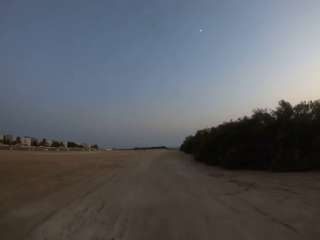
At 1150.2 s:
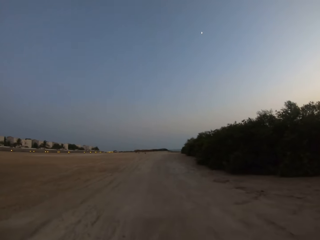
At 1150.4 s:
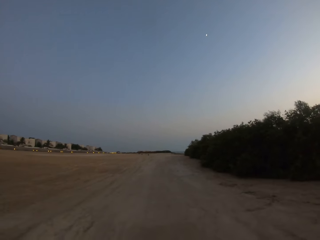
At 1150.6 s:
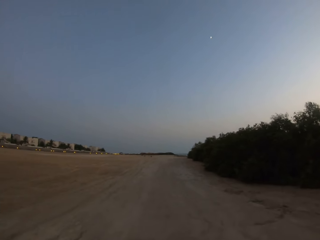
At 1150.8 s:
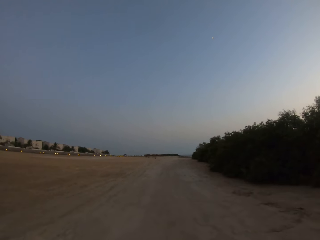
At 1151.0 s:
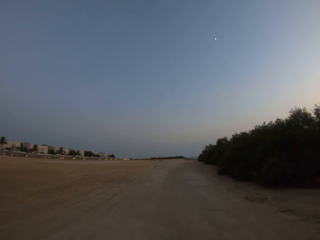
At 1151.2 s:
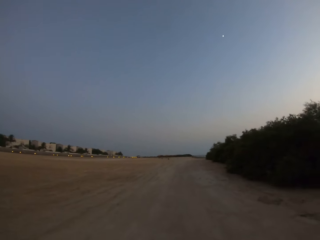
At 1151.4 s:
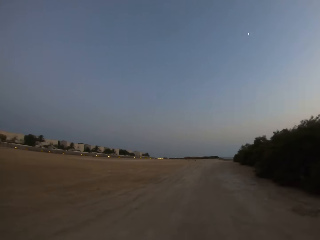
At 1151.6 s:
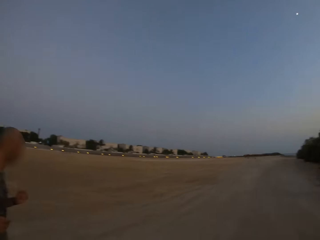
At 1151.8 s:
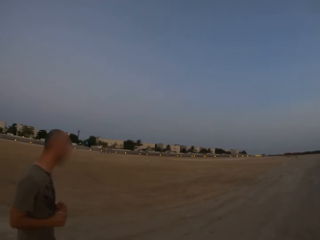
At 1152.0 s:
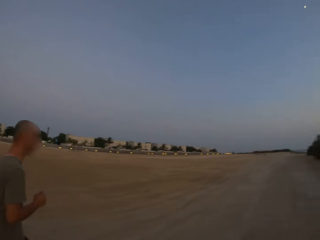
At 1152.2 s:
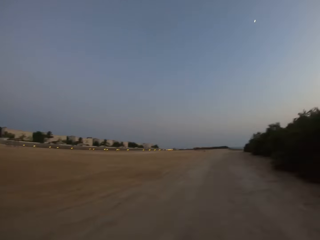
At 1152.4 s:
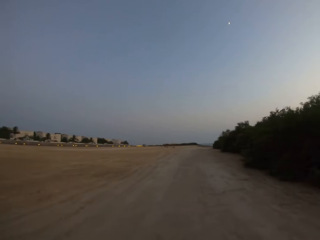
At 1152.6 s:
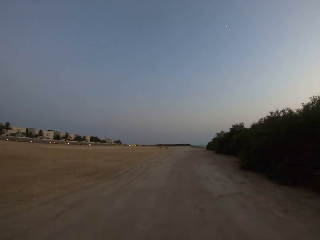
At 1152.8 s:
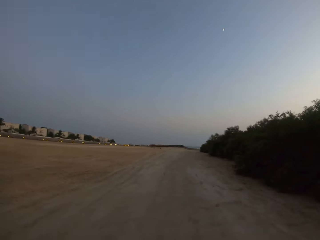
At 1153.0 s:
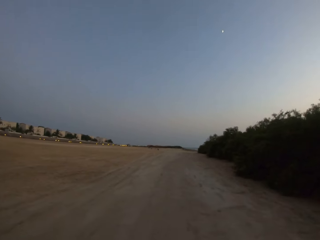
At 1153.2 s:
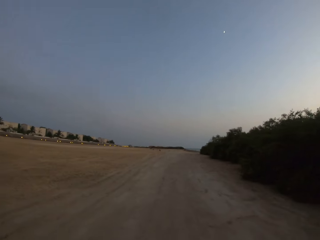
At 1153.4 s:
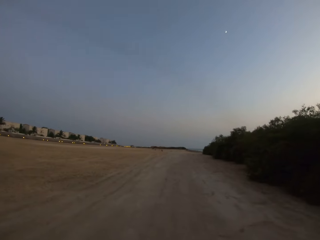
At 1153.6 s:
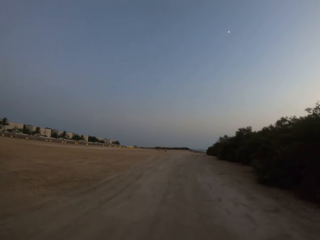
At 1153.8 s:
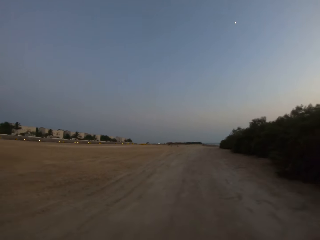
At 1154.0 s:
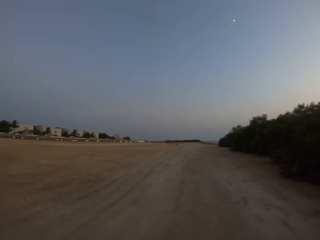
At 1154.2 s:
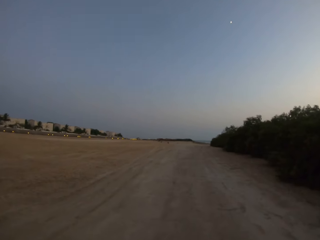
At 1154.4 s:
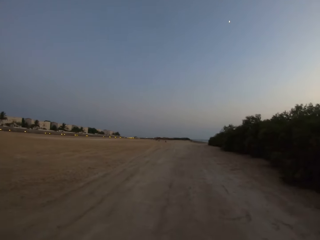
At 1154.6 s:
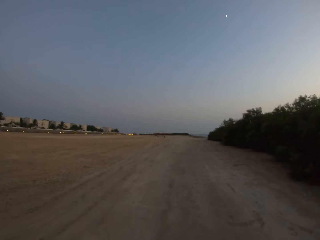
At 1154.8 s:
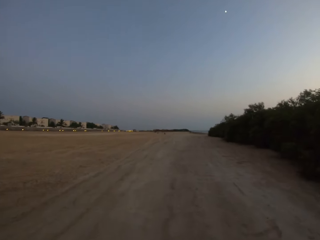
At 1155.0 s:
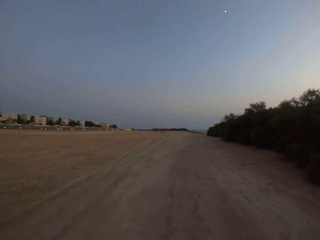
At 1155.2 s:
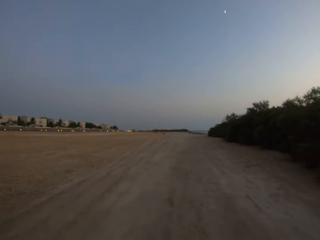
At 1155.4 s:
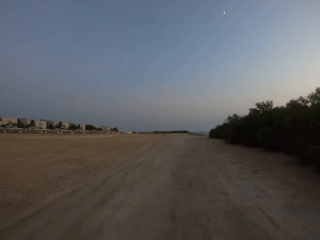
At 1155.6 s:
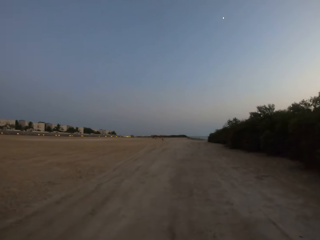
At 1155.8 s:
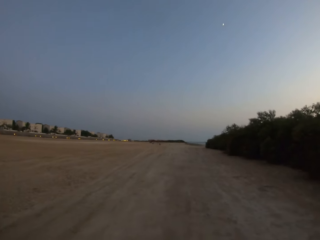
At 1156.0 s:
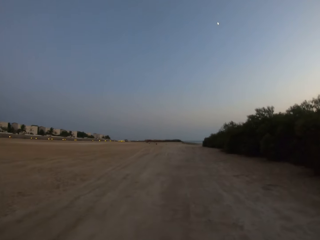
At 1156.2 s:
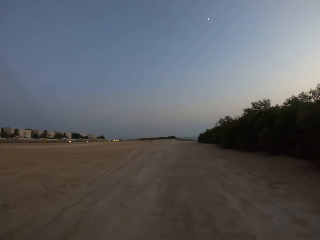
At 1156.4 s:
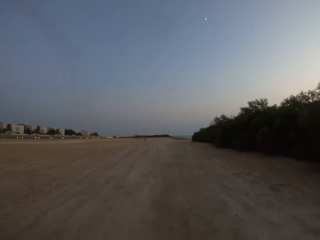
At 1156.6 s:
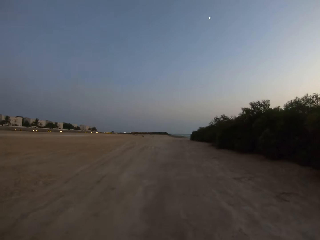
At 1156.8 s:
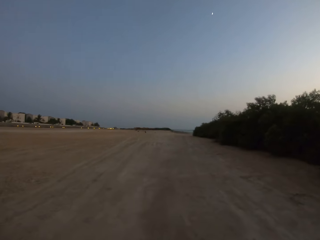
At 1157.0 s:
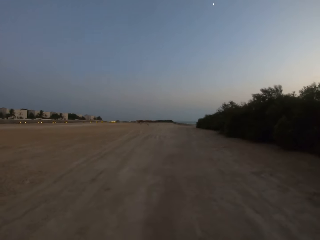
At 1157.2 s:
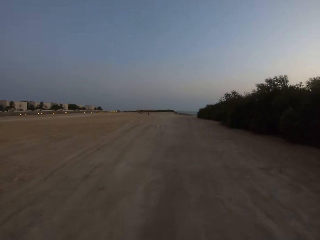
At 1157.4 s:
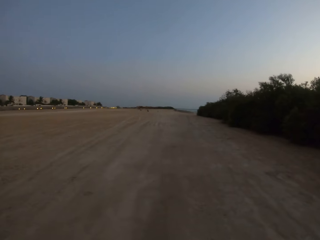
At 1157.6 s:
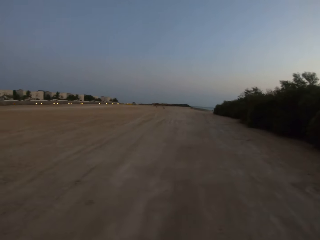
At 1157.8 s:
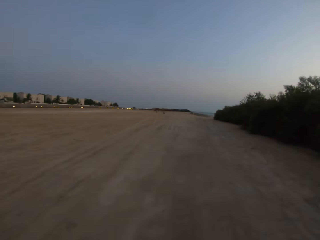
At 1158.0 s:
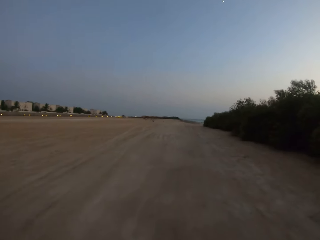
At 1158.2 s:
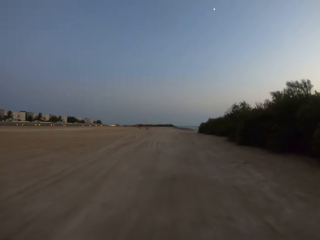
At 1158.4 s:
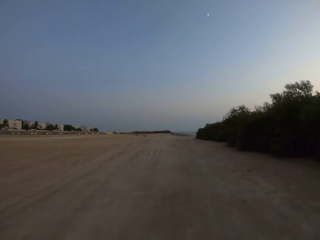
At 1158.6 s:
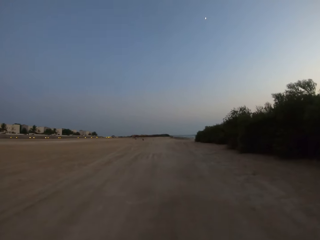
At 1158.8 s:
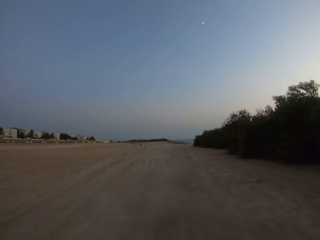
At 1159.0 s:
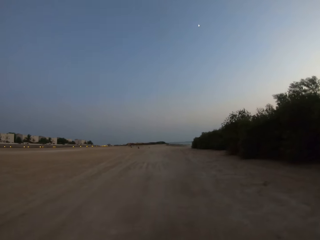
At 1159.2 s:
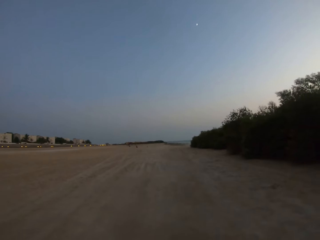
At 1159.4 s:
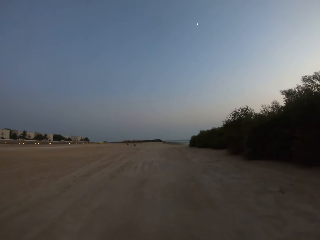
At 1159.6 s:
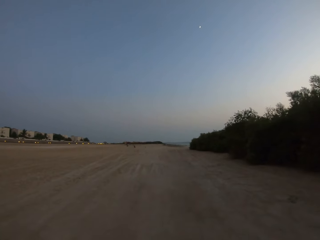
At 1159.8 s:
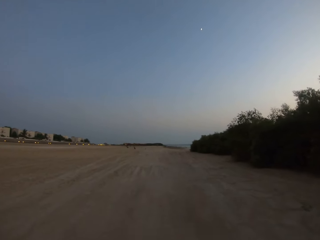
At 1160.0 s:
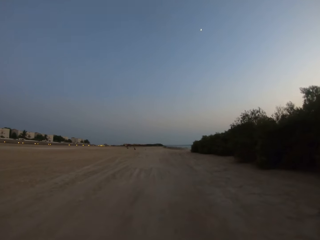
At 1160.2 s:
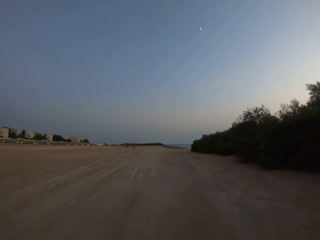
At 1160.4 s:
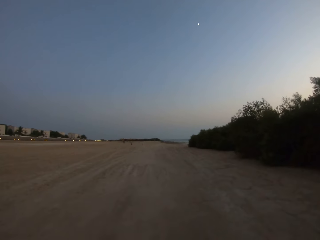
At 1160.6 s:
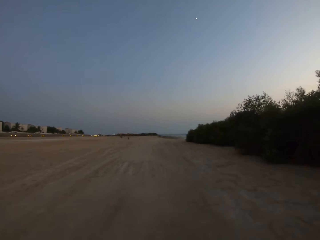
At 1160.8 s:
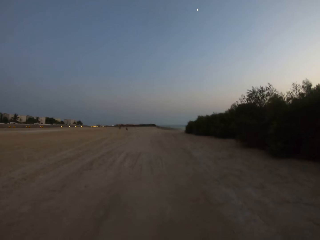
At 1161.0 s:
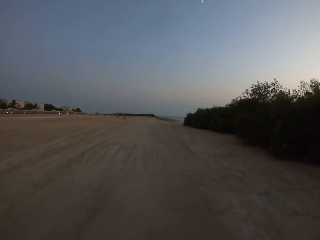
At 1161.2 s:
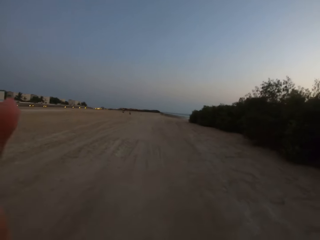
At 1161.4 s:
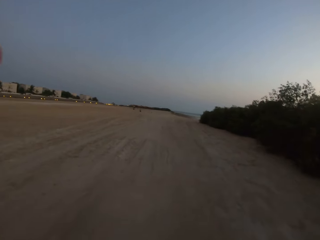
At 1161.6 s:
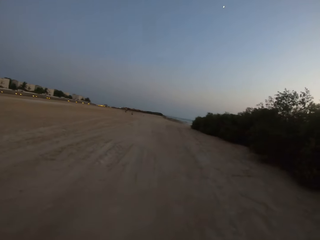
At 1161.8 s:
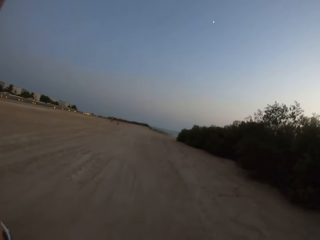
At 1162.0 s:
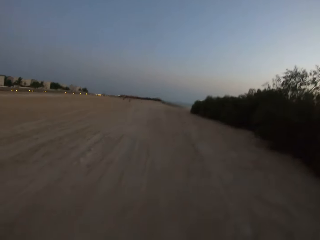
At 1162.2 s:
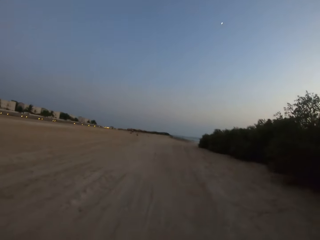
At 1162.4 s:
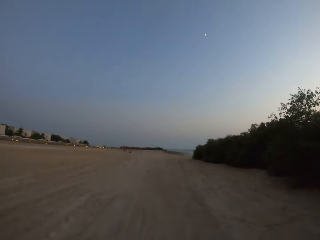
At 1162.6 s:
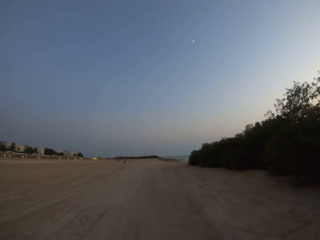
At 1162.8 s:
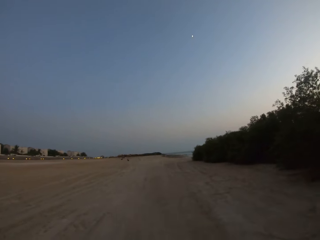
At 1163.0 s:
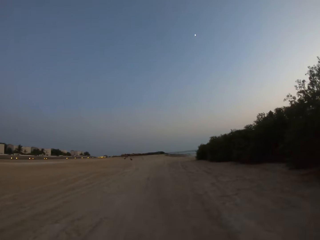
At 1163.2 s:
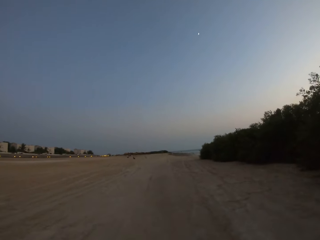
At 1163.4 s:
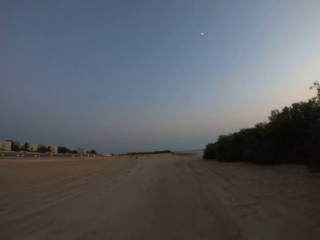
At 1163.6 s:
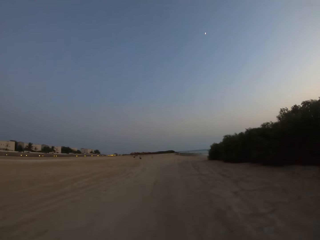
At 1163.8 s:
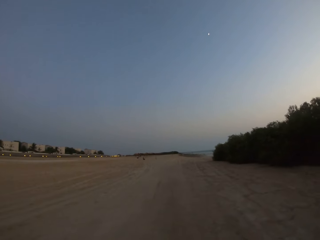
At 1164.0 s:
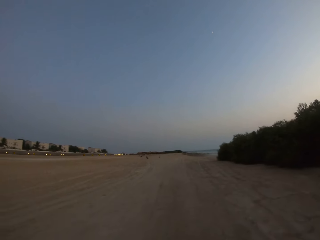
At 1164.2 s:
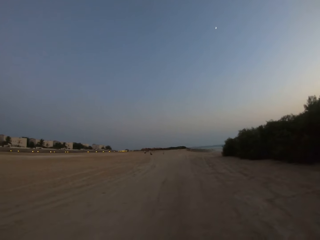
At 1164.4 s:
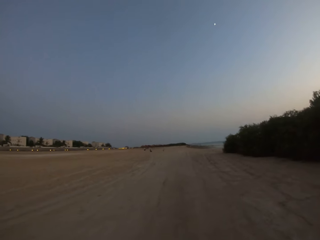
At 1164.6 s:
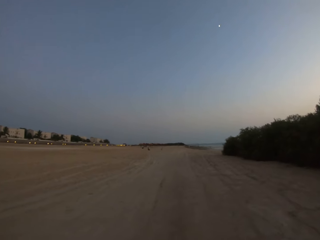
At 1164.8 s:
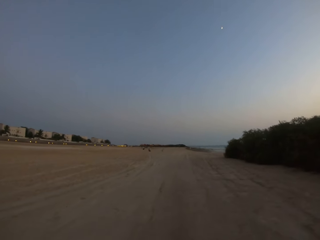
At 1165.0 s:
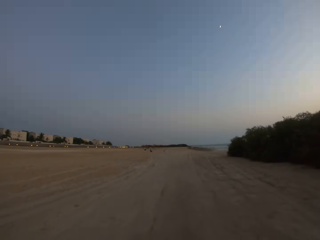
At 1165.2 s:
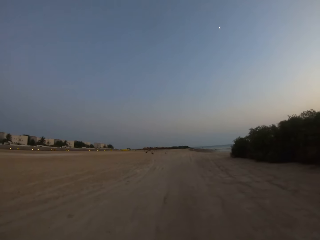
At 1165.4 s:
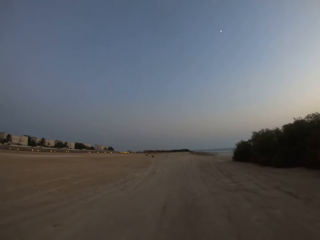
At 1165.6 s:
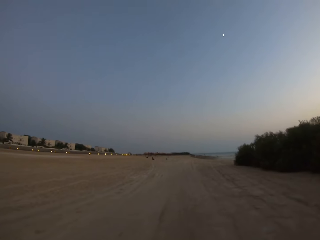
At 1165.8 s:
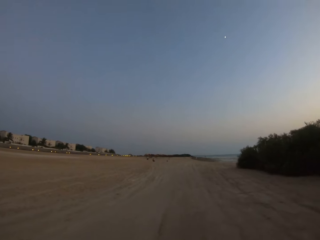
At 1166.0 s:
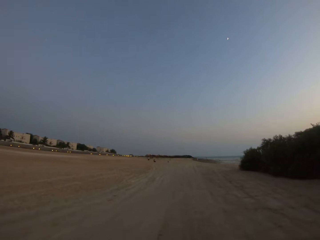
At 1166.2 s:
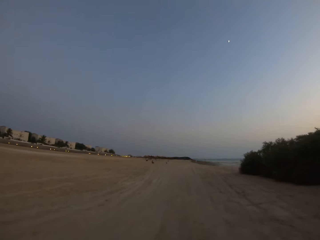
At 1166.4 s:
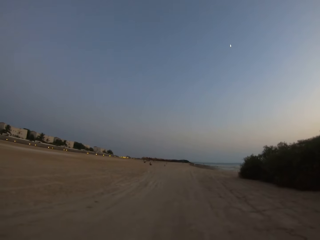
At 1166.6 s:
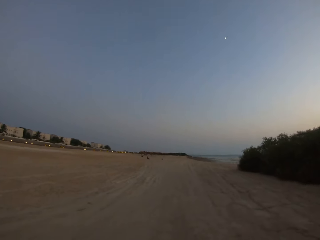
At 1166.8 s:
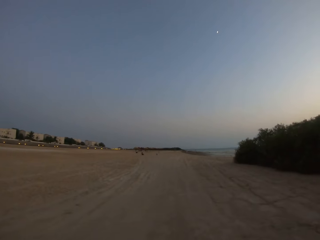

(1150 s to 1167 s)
A man jogs. The camera wearer looks at the man. They run on the marram road and move the hand.

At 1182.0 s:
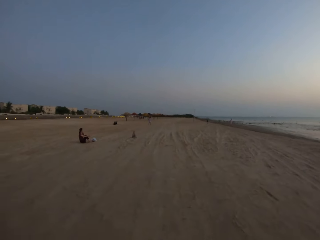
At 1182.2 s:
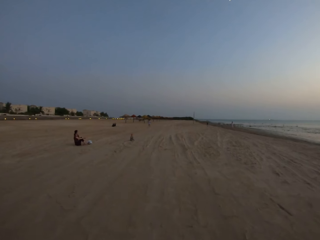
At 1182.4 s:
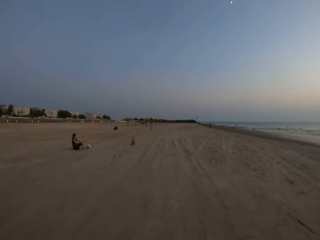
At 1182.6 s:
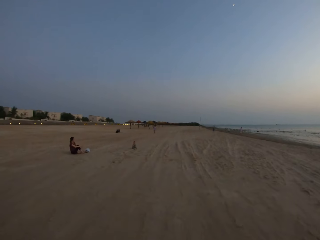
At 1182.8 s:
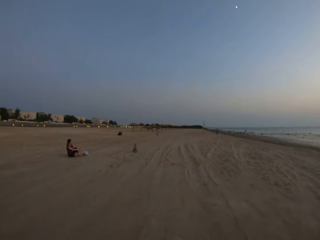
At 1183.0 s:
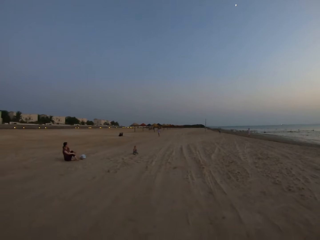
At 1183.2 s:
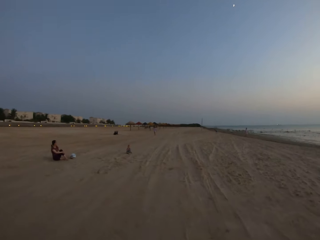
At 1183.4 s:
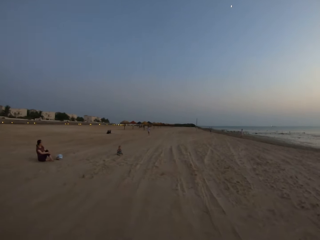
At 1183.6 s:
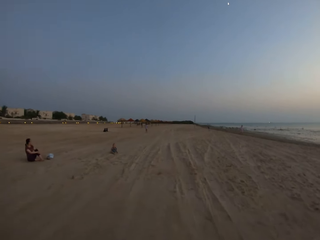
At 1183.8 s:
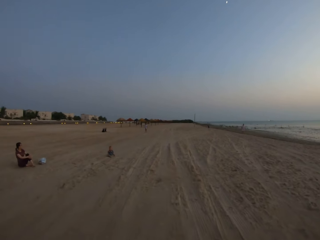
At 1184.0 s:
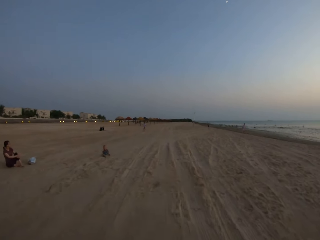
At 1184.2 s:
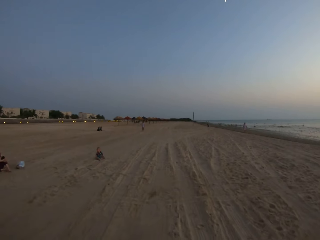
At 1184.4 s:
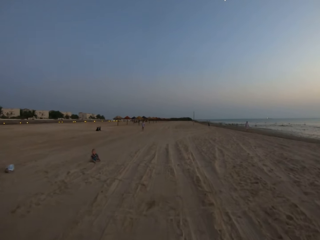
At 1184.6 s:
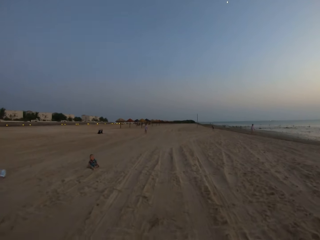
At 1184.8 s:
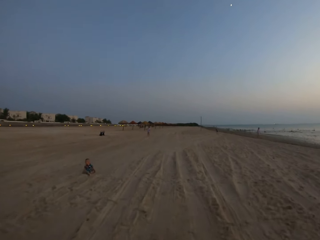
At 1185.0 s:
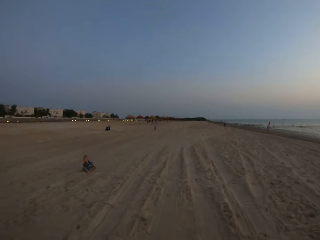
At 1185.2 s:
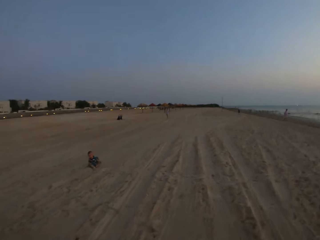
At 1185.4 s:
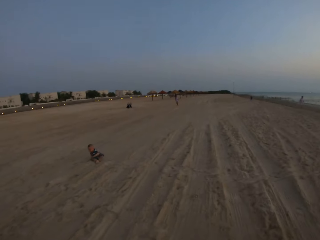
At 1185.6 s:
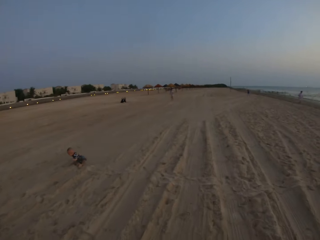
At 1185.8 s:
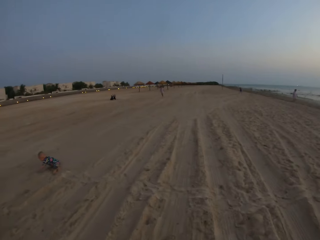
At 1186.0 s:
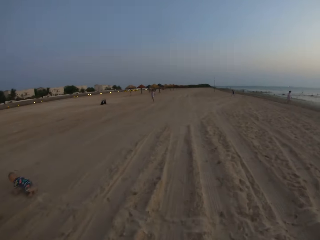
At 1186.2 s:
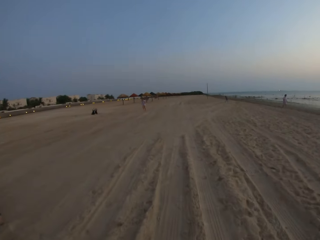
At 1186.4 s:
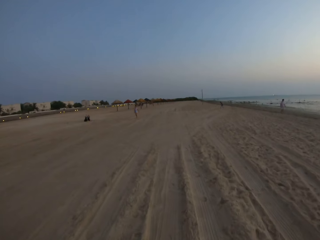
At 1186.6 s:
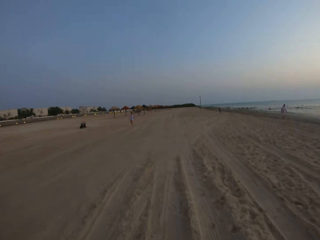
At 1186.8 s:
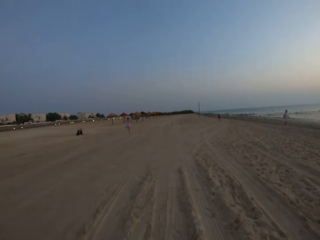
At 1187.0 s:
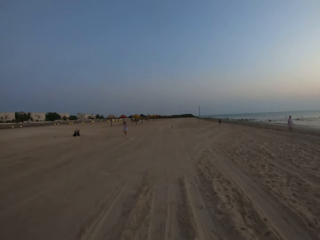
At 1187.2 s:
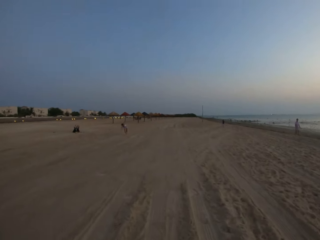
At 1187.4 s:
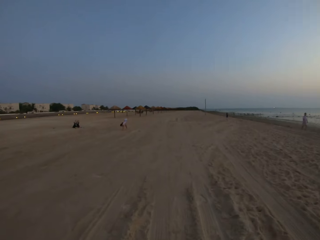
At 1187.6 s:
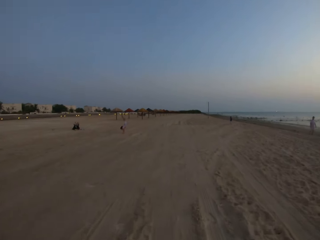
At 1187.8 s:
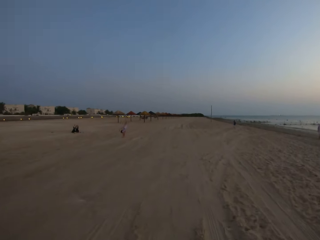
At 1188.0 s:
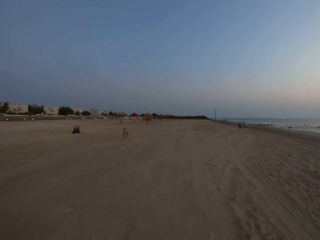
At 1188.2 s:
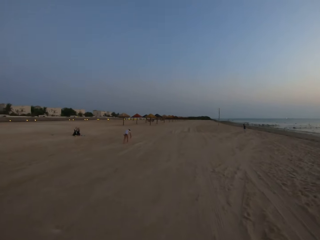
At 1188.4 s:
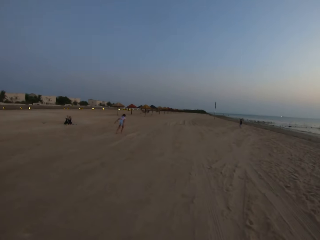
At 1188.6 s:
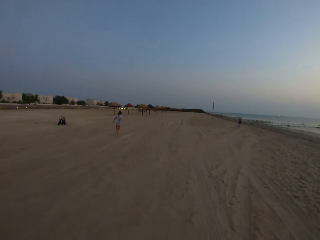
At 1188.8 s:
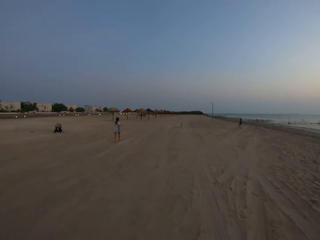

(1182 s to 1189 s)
The camera wearer looks around.
